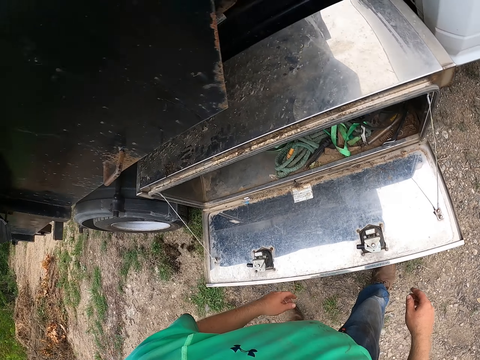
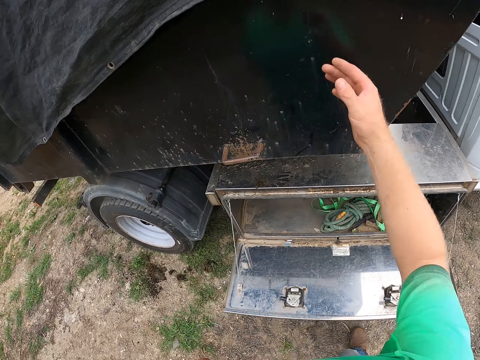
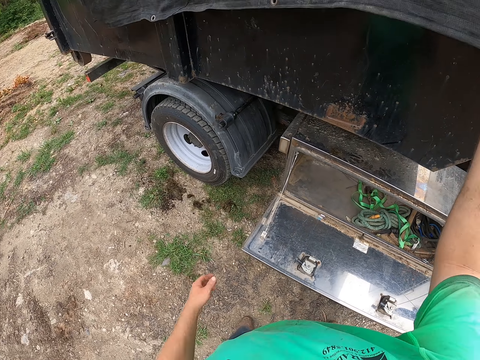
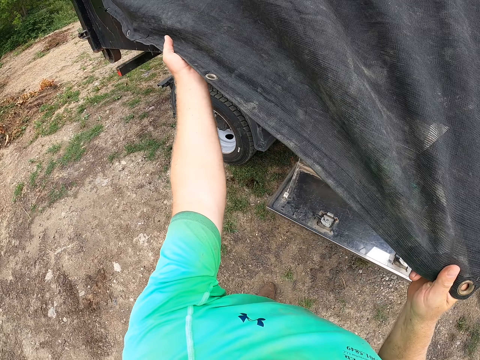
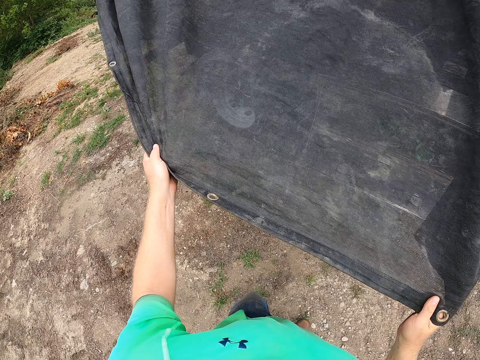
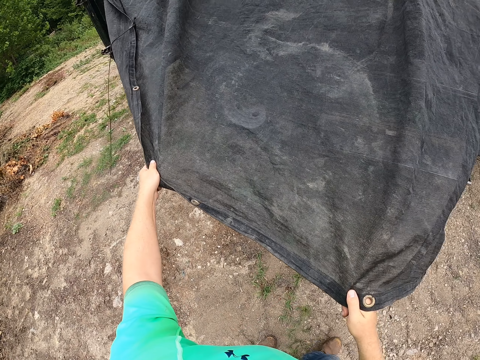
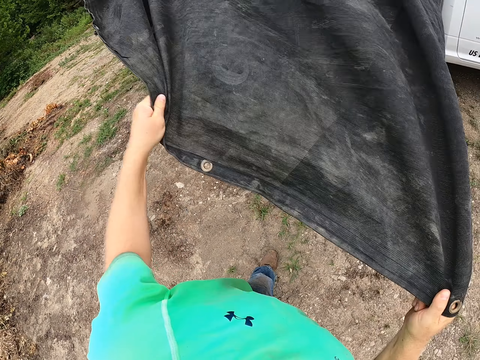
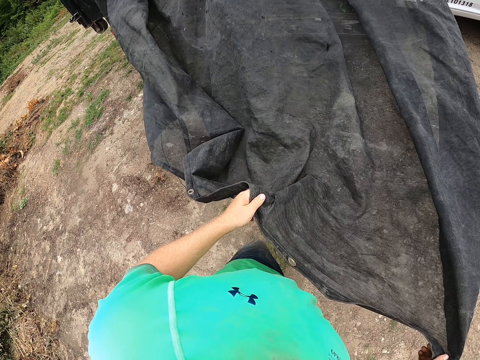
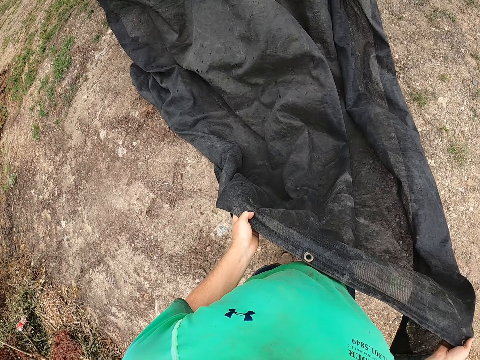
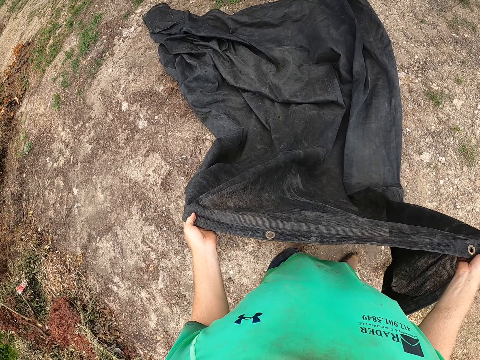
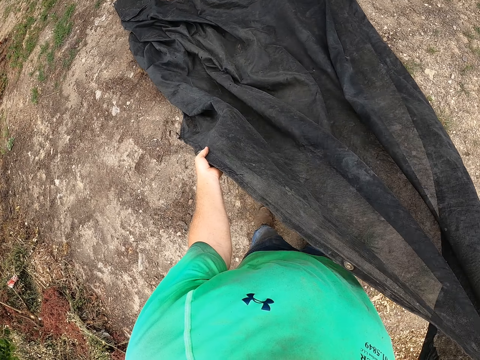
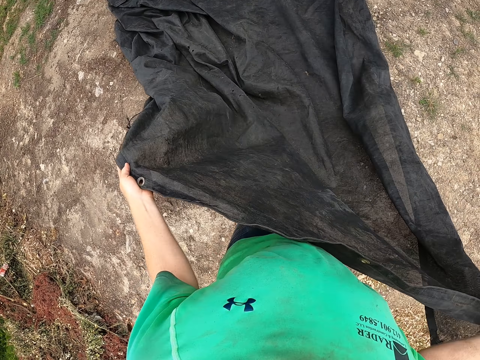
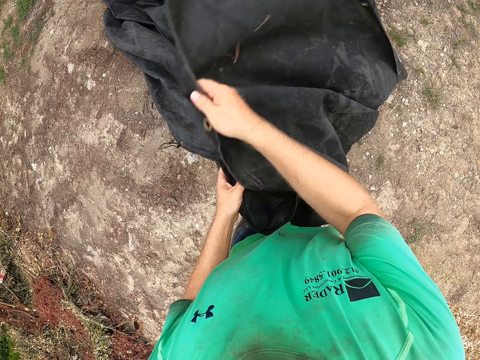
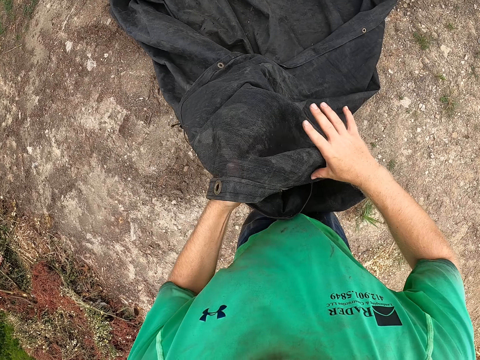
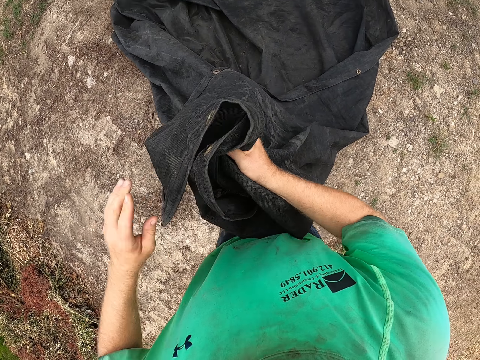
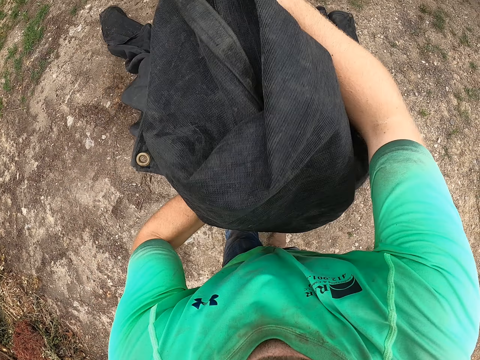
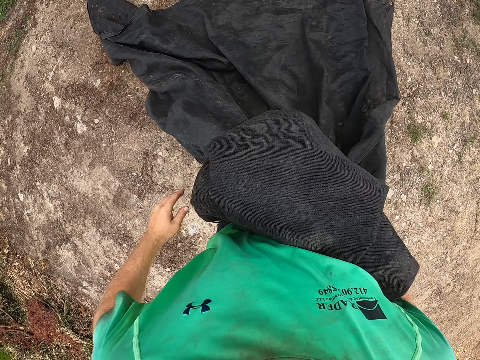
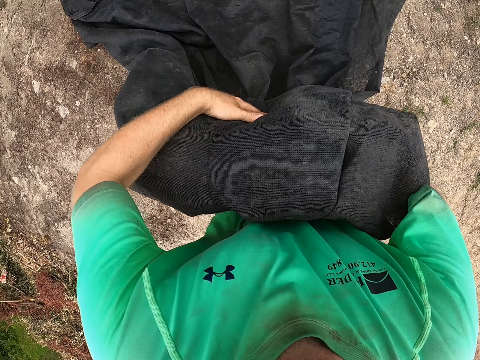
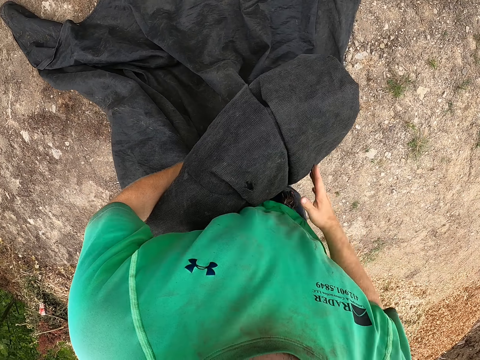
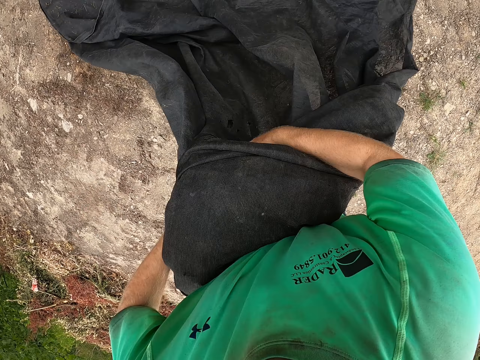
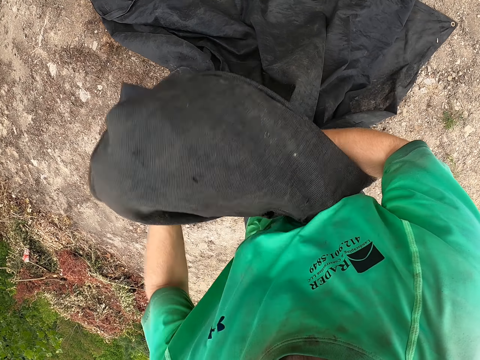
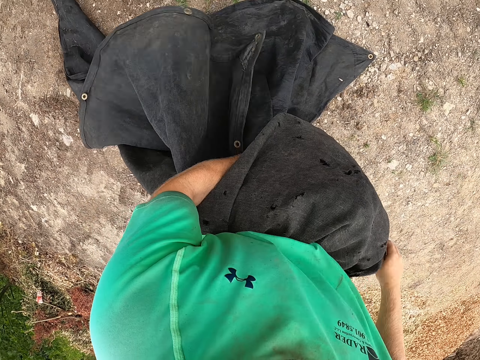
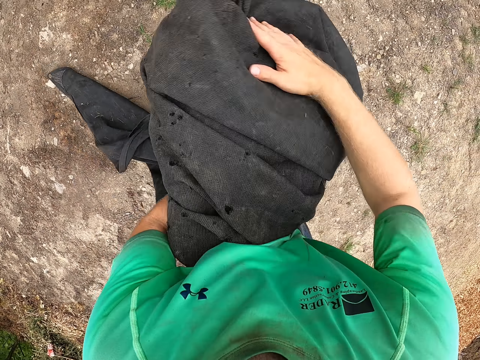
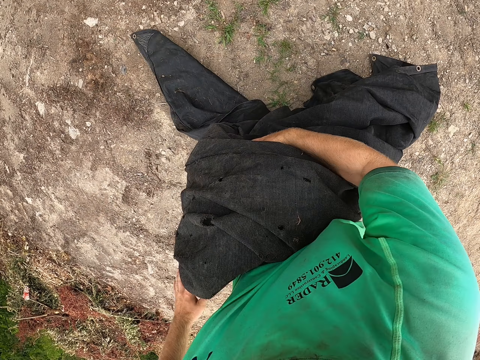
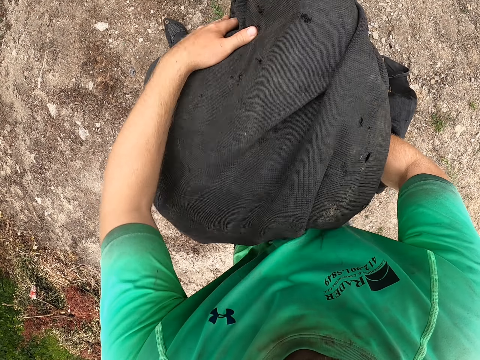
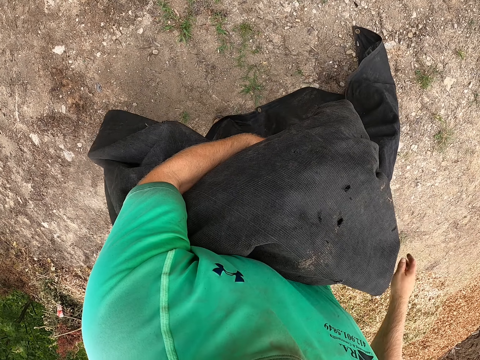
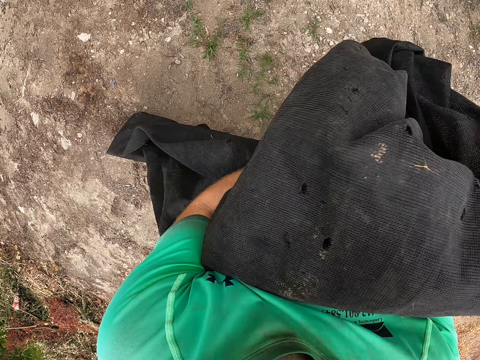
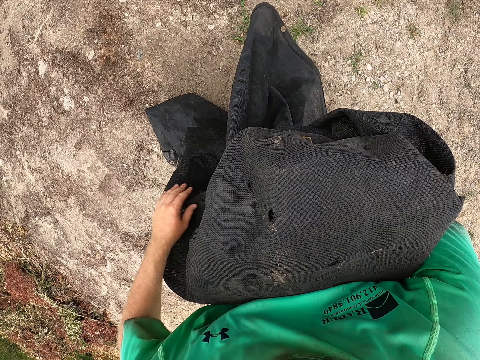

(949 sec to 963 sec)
The camera wearer pulls the tarpaulin on the truck with his hands. He folds the tarpaulin with his hands.

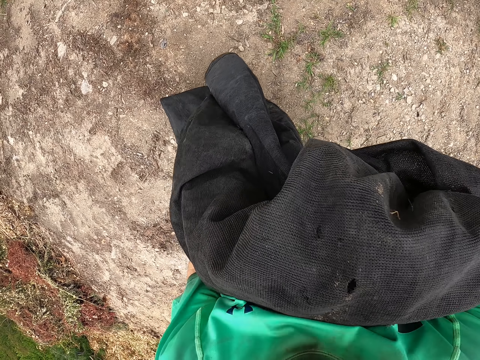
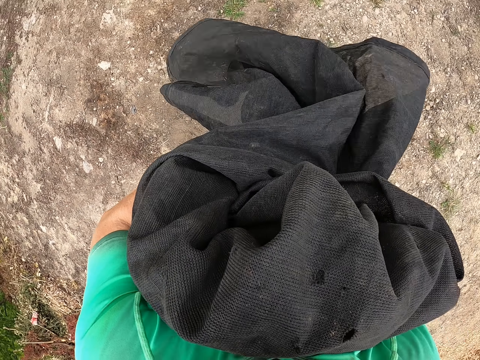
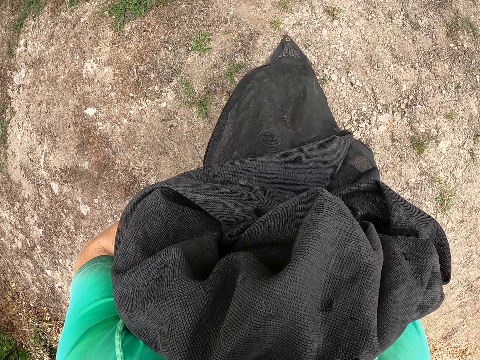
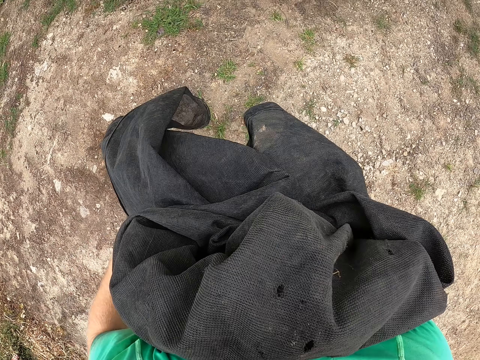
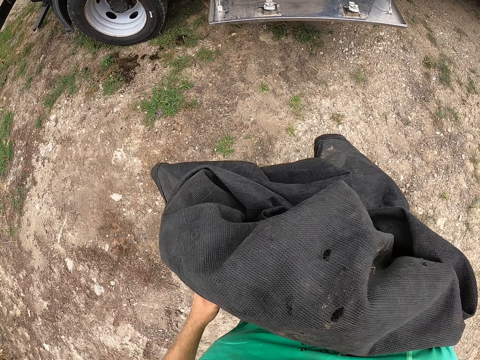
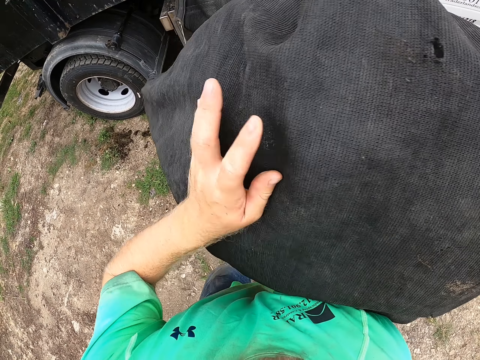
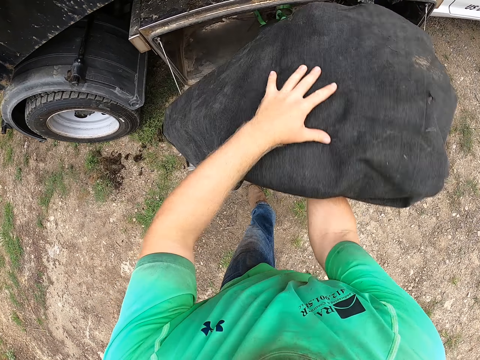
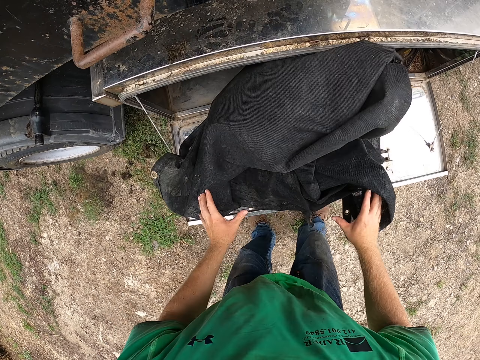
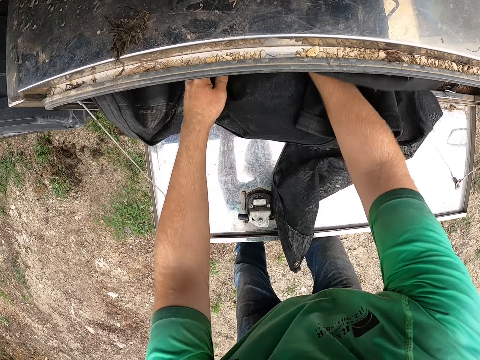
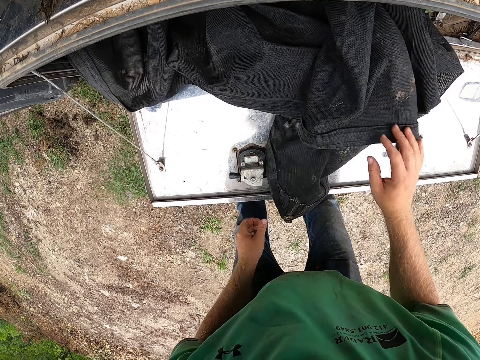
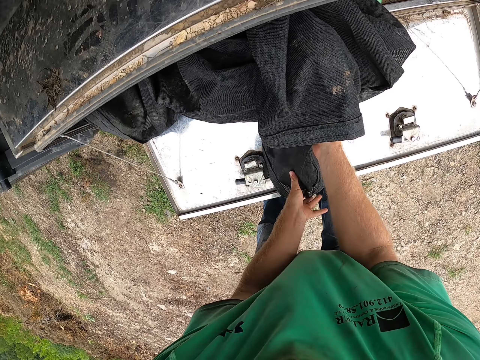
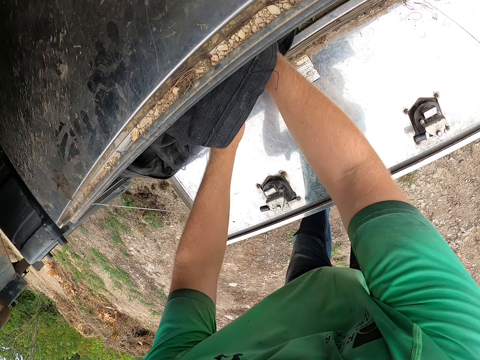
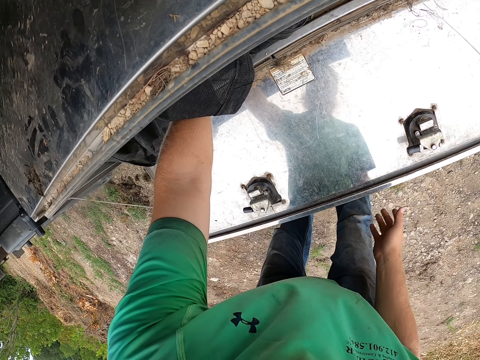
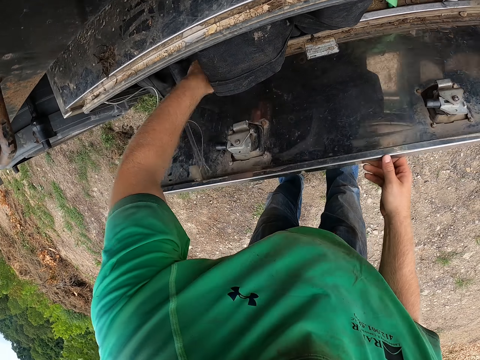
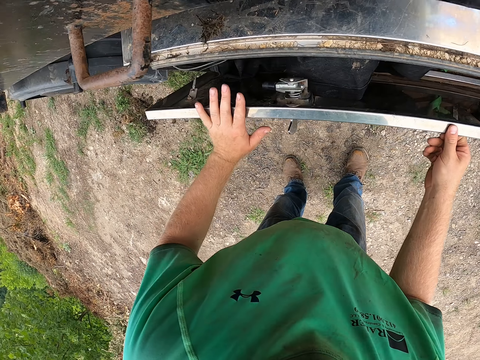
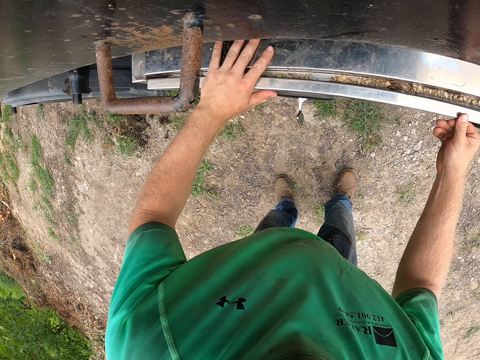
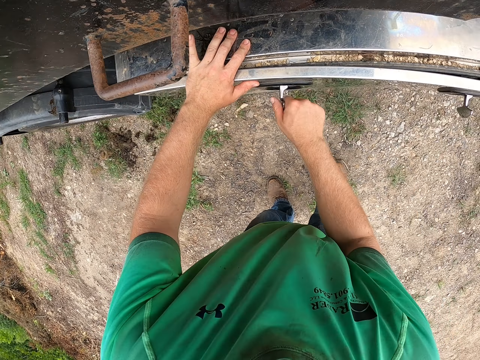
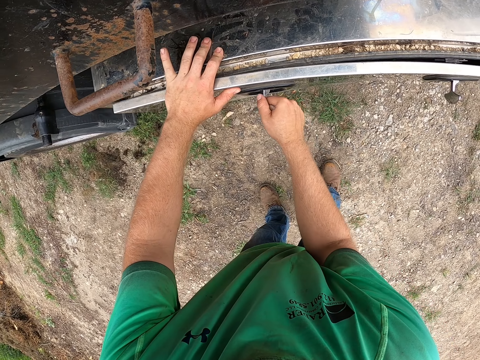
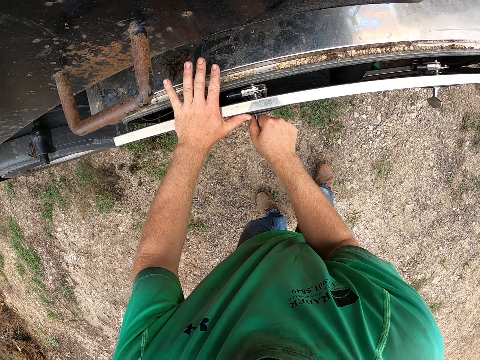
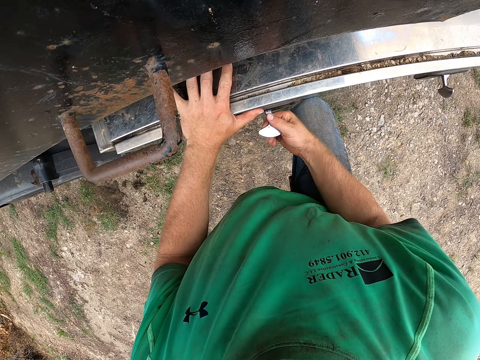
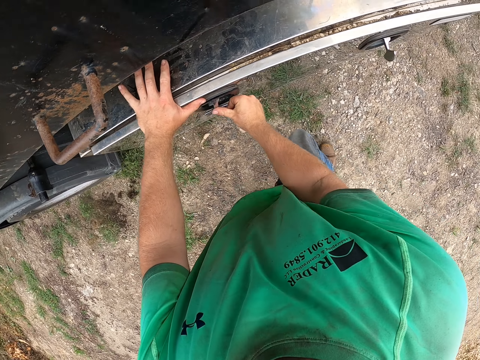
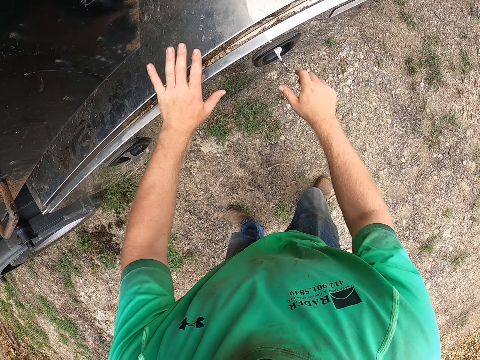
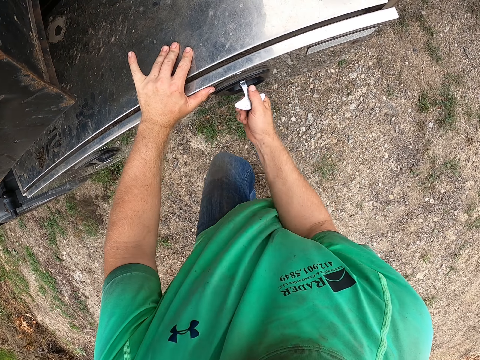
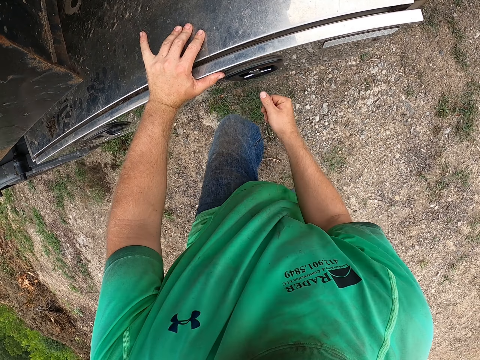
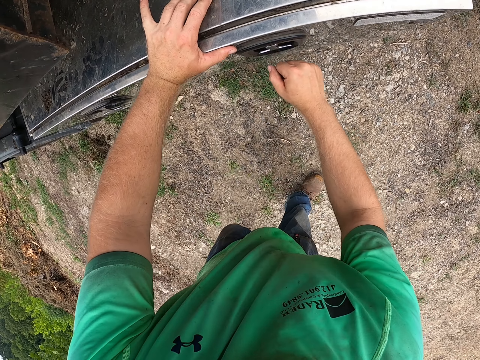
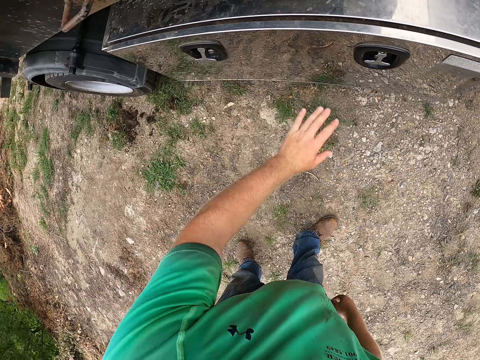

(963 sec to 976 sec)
The camera wearer throws the tarpaulin in his hands in the storage compartment in the truck. He pushes the tarpaulin into the storage compartment in the truck with his hands. He lifts the door of the storage compartment in the truck with his right hand. He closes the door of the storage compartment in the truck with his hands. He turns the lock on the door of the storage compartment in the truck with his right hand. He closes the door of the storage compartment in the truck with his hands and right knee. He turns the lock on the door of the storage compartment in the truck with his right hand. He pushes the door of the storage compartment in the truck with his left hand. He turns the lock on the door of the storage compartment in the truck with his right hand.
